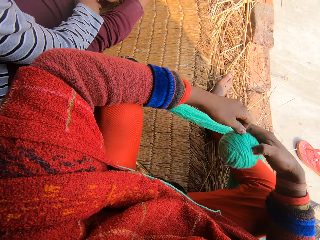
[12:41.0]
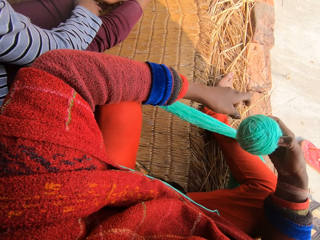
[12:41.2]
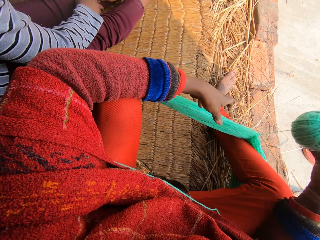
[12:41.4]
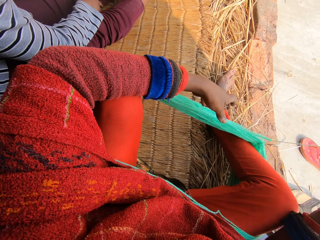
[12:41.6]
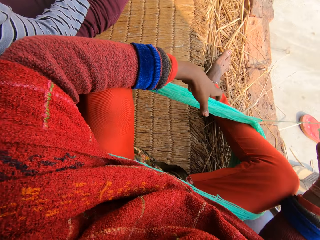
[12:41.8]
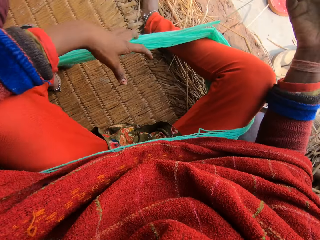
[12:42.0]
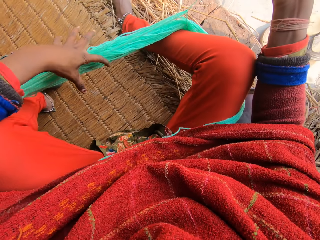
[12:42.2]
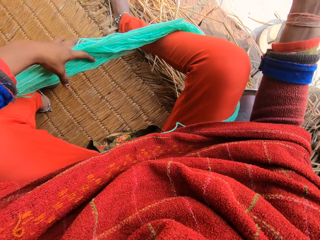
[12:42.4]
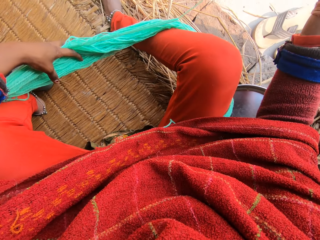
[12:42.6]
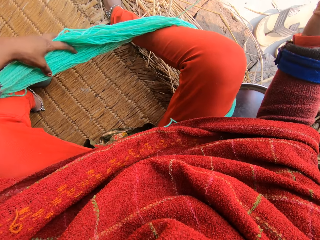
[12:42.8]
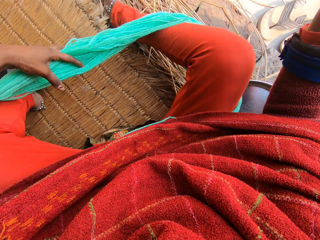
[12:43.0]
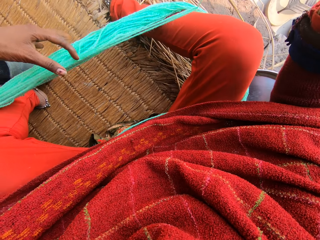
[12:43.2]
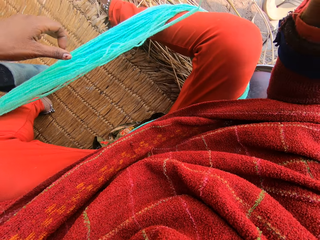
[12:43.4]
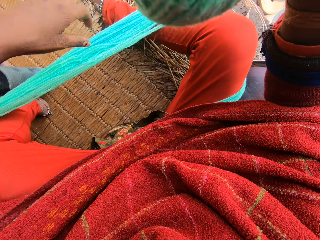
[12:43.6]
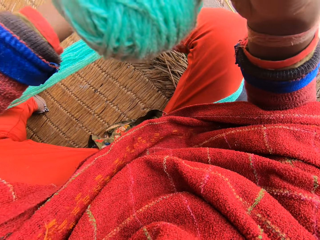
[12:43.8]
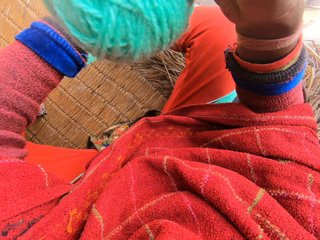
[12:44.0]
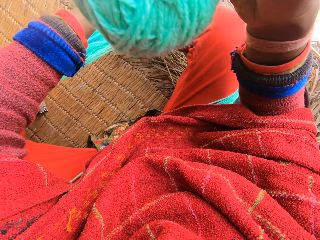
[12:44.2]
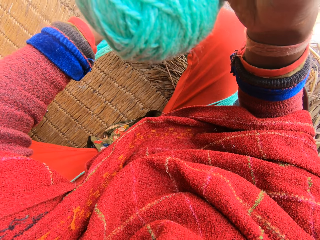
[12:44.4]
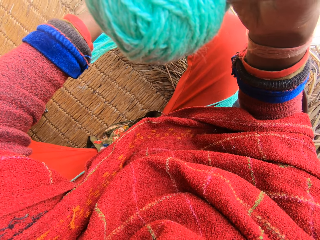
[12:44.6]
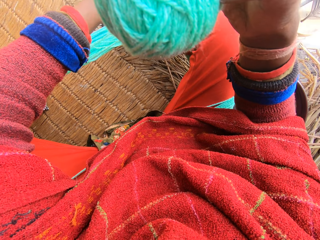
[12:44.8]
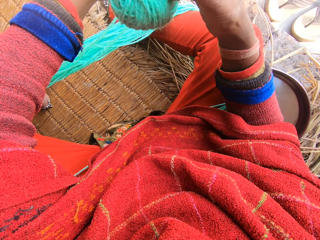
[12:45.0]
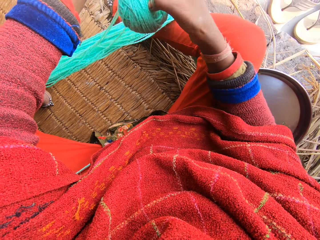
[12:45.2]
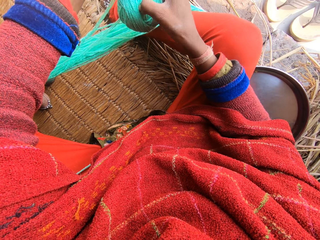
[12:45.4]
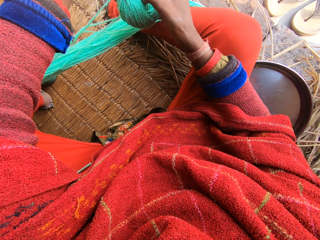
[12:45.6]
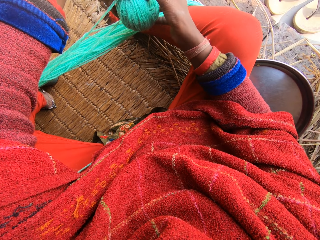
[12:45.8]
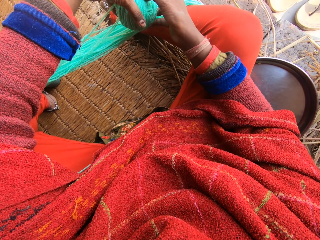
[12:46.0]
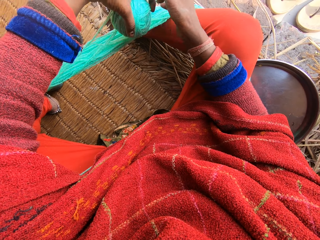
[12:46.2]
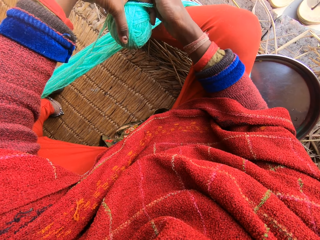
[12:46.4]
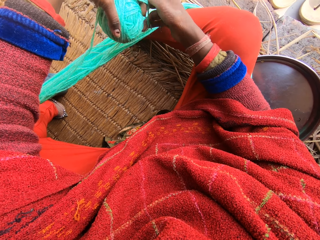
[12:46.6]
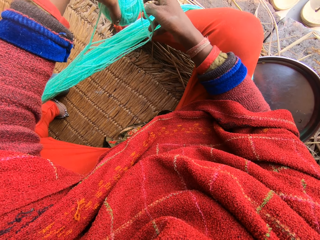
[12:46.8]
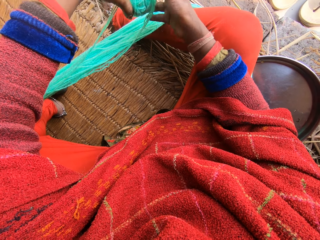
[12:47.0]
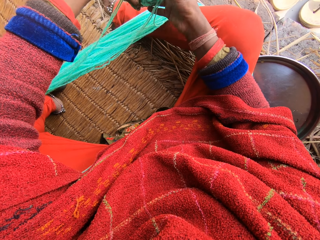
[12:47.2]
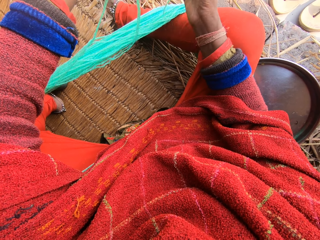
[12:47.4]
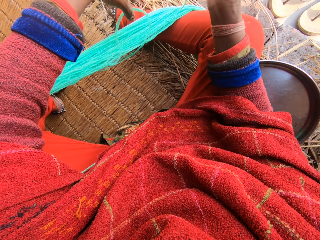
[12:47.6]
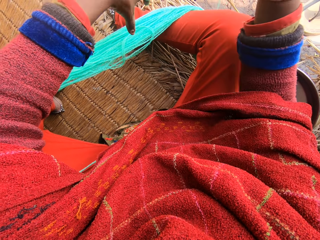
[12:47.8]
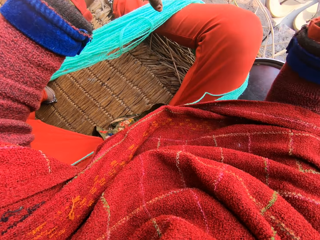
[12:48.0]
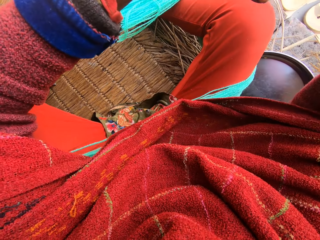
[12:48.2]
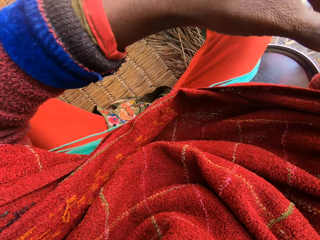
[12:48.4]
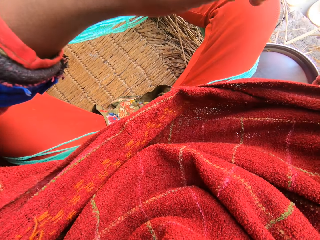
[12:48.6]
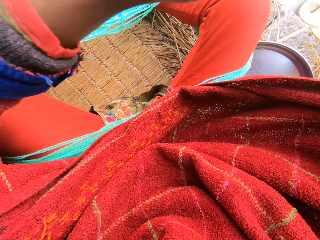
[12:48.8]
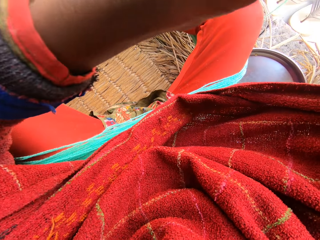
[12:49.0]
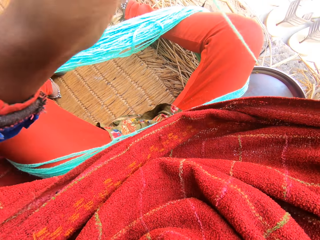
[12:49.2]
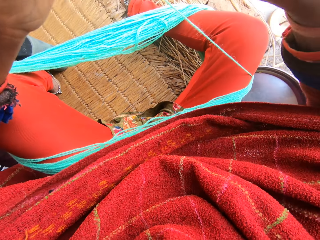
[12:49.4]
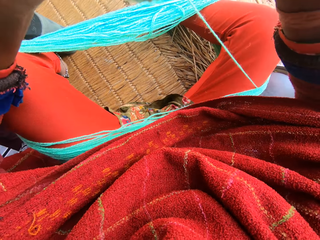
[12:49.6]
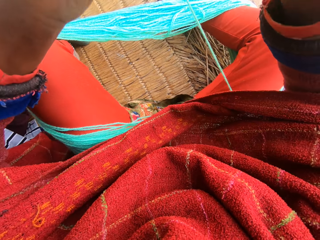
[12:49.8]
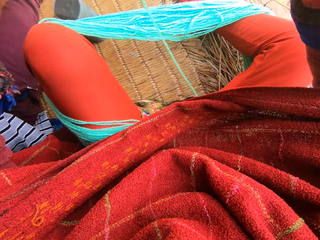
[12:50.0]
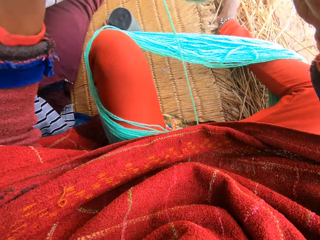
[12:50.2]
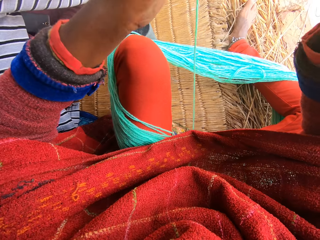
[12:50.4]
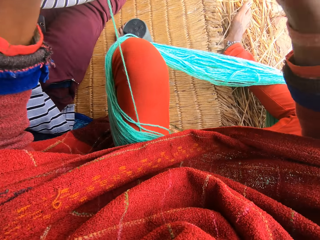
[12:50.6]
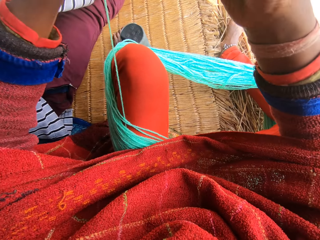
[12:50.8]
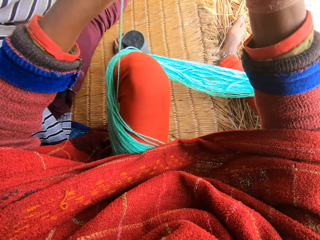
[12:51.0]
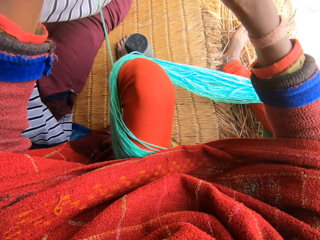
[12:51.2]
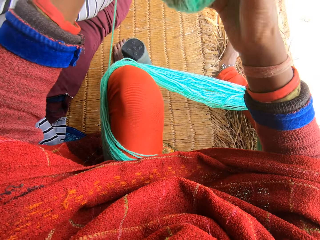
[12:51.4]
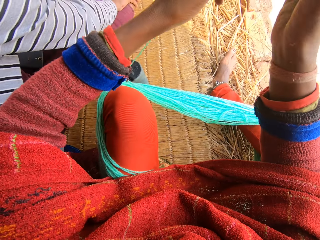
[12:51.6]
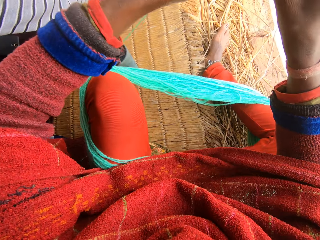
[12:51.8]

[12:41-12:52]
The camera wearer adjusts the wool. They reel the wool.

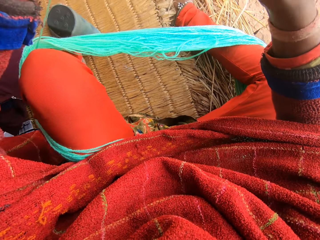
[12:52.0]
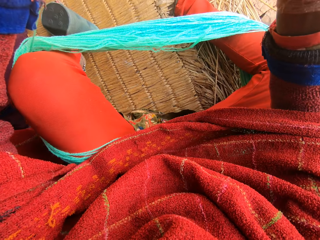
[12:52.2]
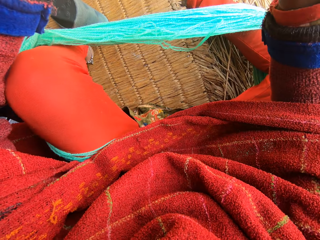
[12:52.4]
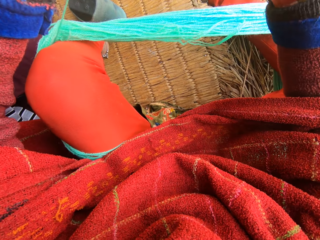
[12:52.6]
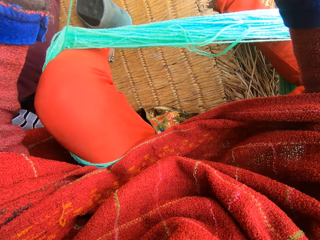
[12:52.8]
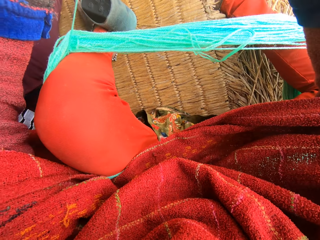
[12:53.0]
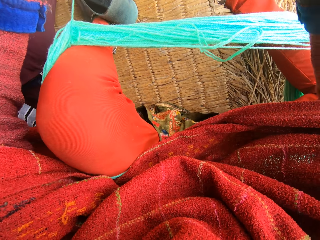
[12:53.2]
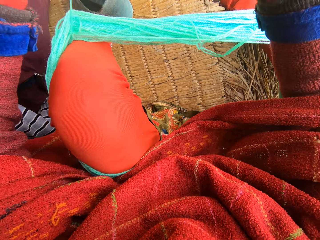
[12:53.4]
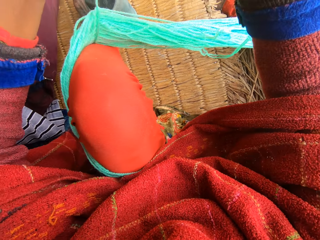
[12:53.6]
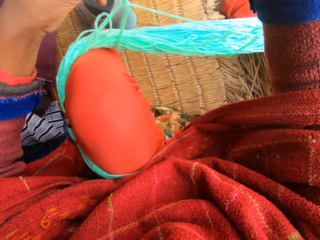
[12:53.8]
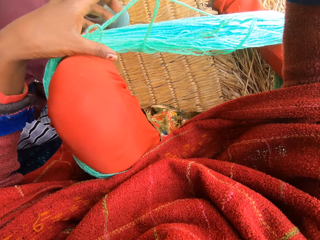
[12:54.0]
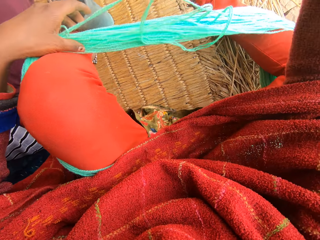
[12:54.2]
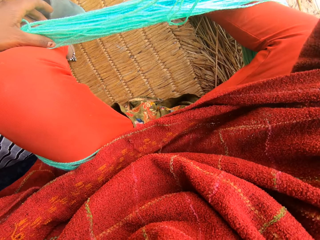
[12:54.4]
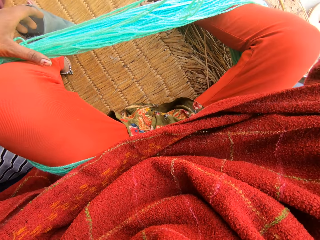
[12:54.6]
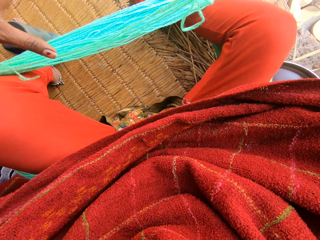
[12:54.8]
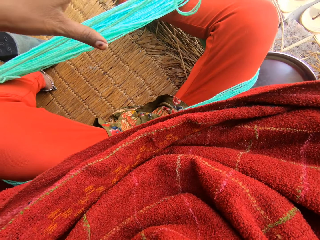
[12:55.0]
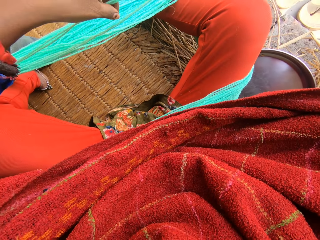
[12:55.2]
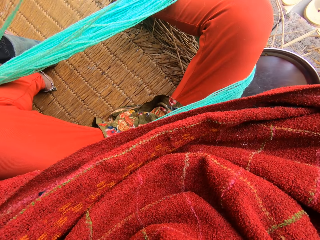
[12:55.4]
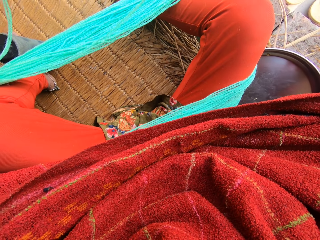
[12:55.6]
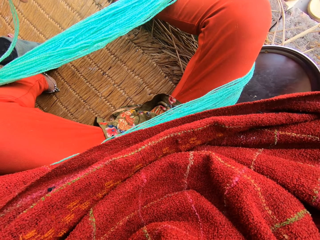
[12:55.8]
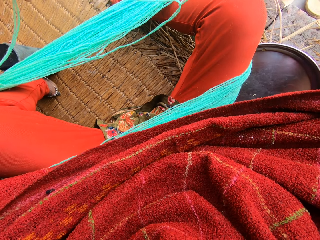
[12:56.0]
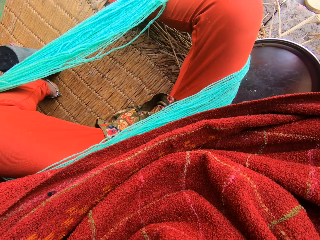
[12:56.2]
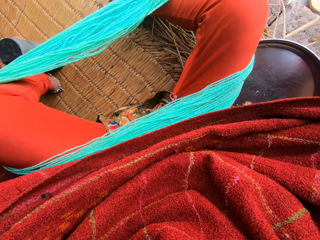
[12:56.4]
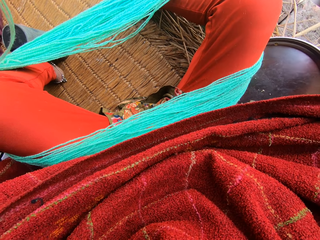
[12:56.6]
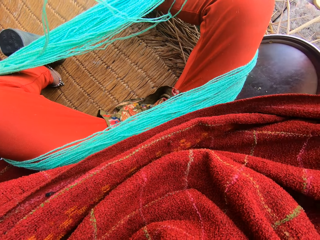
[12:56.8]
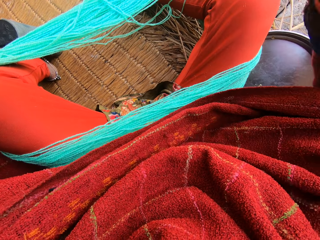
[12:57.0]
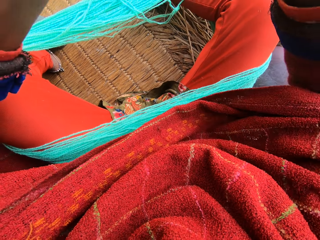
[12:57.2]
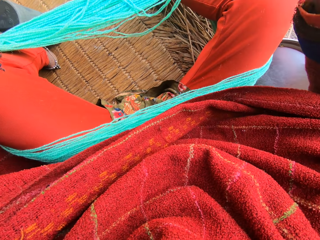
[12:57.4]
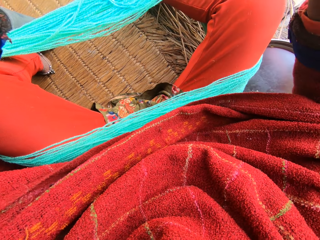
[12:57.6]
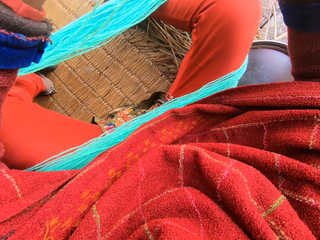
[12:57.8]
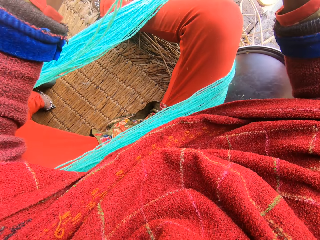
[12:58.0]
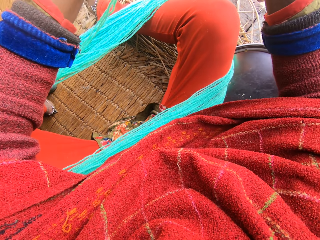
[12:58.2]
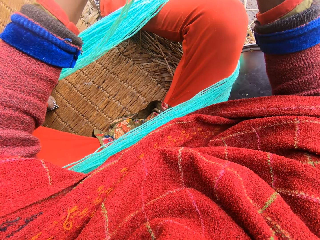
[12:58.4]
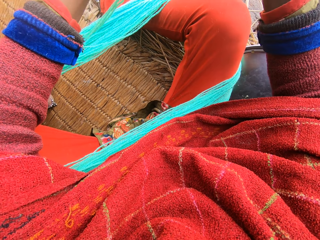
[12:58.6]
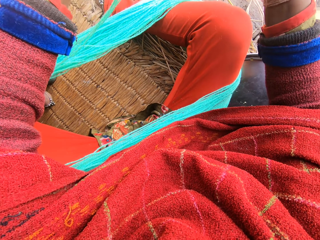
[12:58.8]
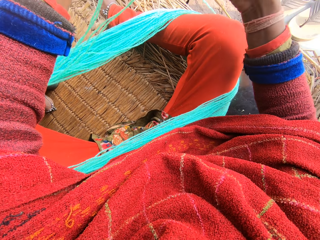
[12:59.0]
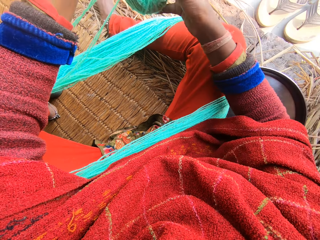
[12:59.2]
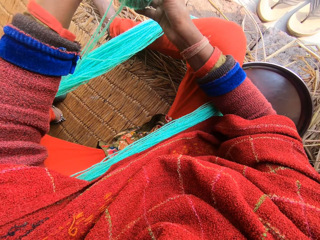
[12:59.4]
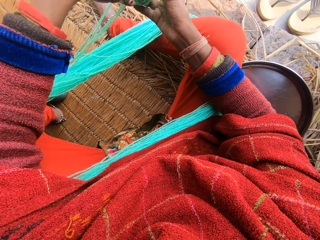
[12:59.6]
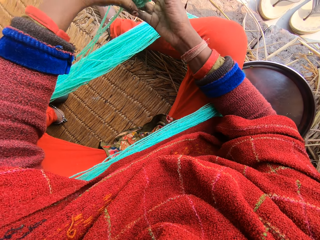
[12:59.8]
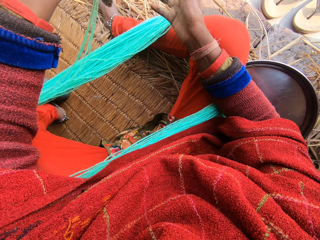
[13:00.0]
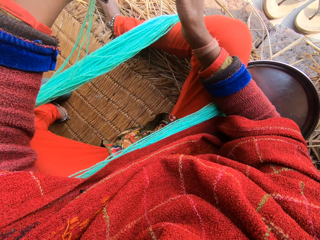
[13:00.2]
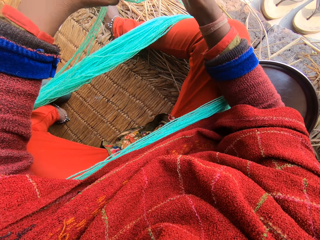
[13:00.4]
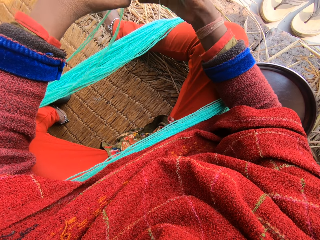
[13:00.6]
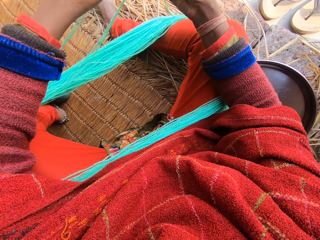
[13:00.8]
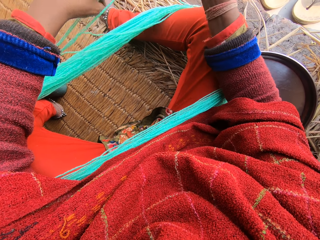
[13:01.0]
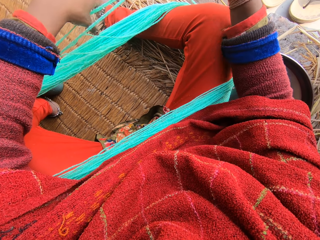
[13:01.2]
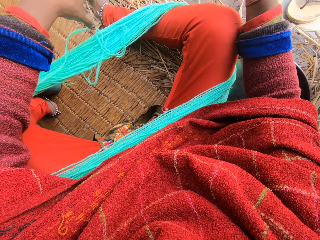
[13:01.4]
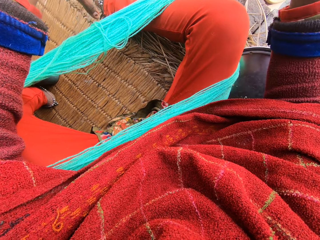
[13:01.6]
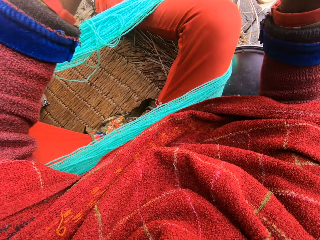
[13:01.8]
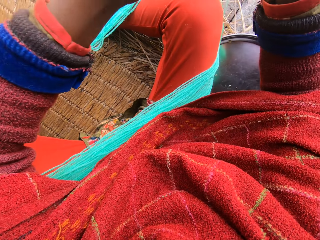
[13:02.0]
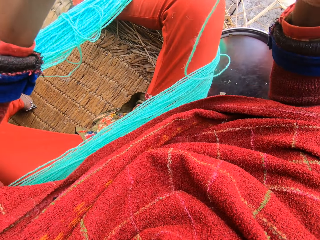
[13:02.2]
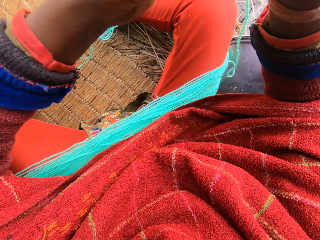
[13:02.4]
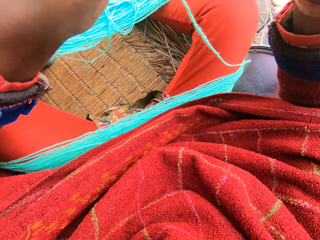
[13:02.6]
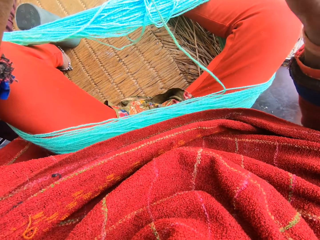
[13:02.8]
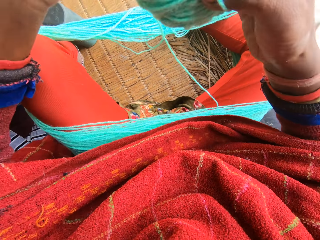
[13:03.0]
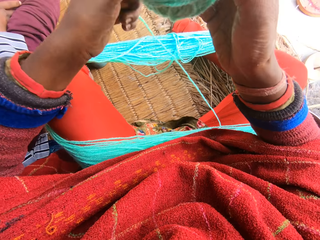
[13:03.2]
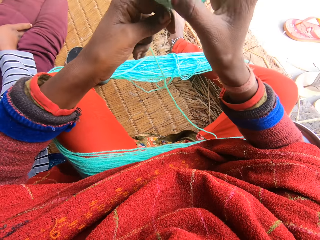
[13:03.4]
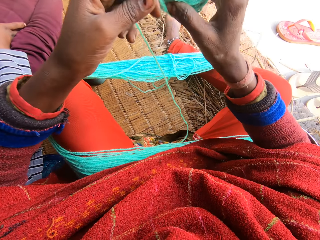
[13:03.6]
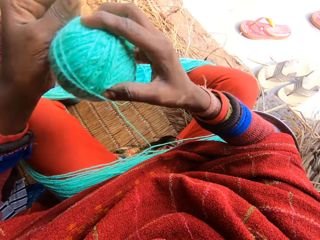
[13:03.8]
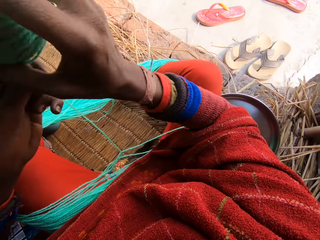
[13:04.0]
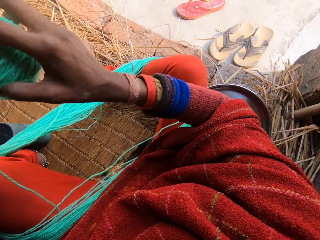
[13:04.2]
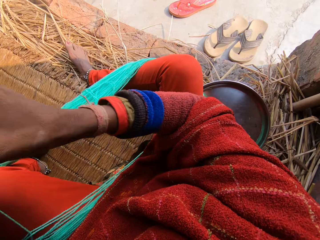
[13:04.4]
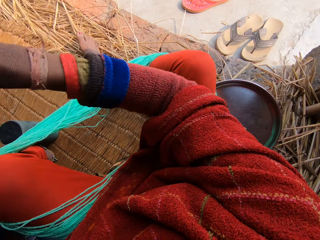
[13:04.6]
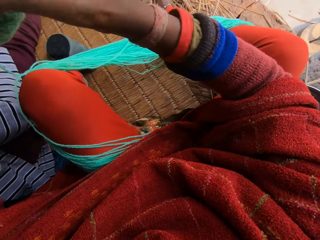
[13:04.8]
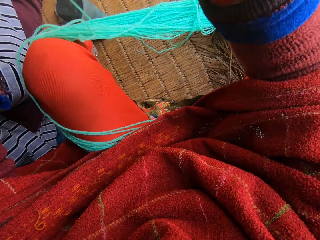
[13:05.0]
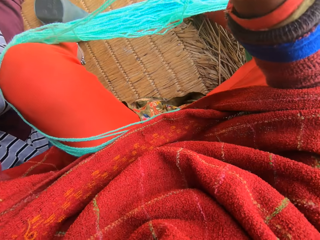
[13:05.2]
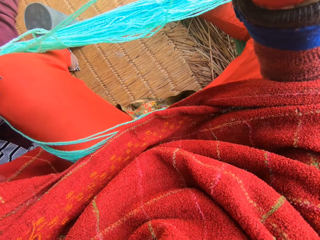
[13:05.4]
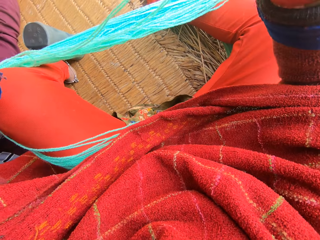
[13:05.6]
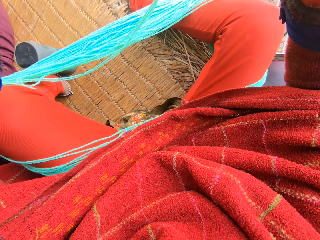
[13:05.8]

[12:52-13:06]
The camera wearer adjusts the wool. They straighten the yarn cord. They reel the wool.
